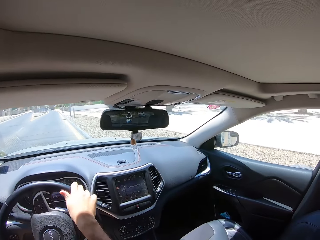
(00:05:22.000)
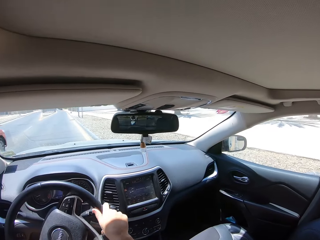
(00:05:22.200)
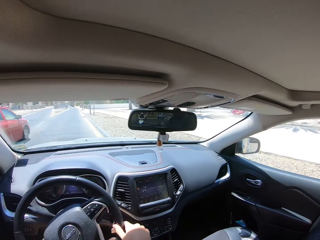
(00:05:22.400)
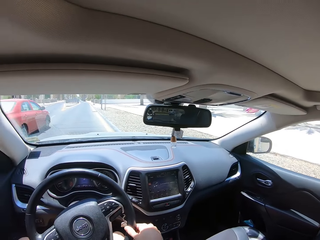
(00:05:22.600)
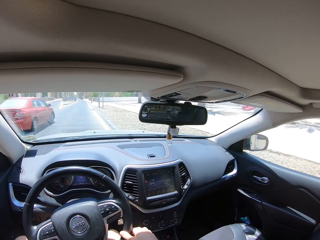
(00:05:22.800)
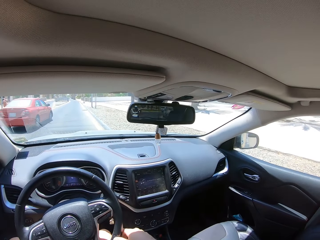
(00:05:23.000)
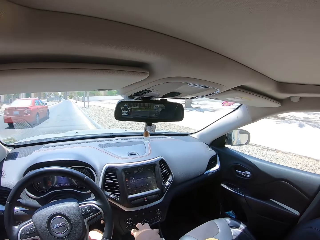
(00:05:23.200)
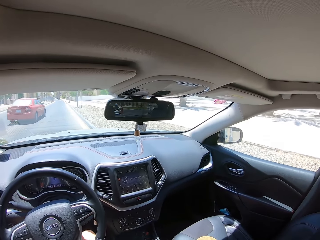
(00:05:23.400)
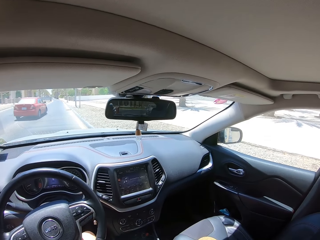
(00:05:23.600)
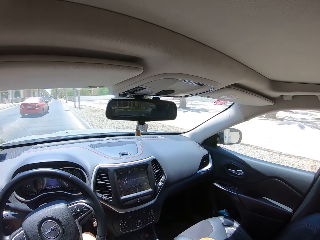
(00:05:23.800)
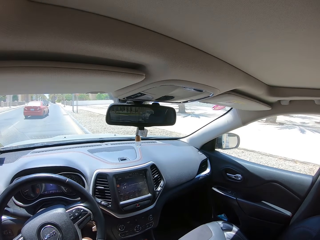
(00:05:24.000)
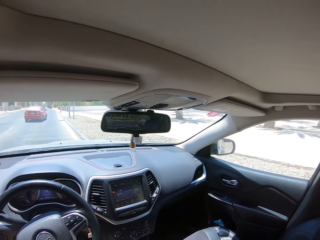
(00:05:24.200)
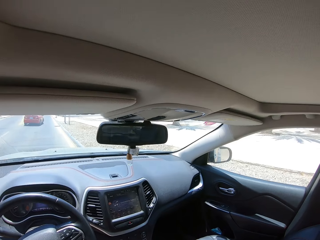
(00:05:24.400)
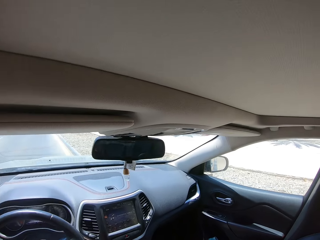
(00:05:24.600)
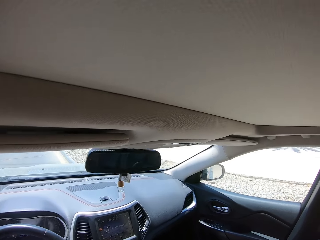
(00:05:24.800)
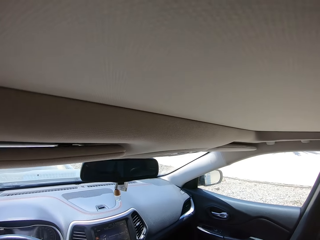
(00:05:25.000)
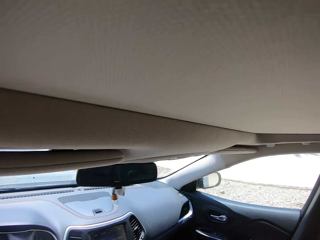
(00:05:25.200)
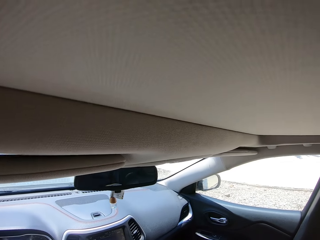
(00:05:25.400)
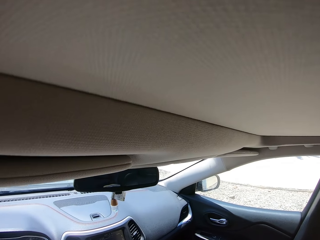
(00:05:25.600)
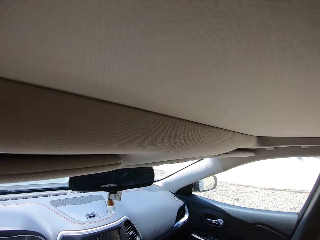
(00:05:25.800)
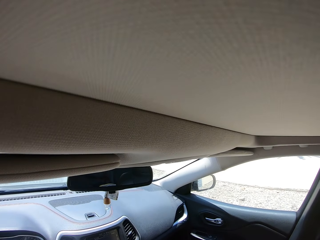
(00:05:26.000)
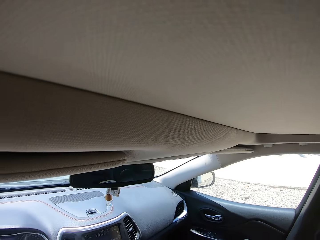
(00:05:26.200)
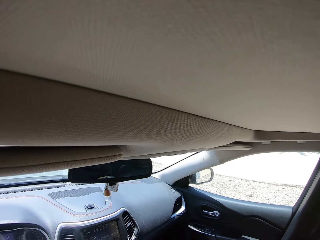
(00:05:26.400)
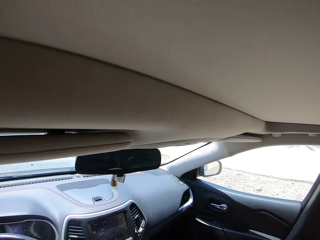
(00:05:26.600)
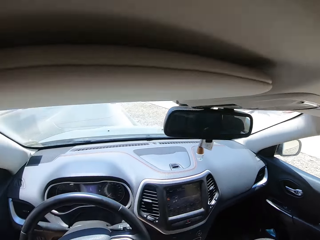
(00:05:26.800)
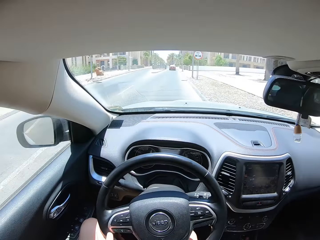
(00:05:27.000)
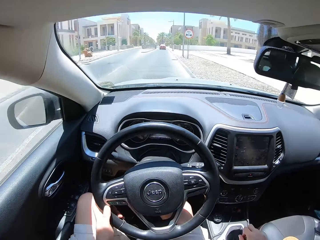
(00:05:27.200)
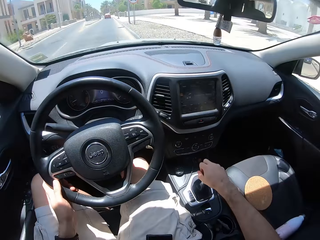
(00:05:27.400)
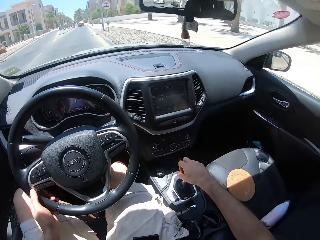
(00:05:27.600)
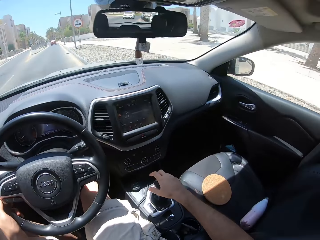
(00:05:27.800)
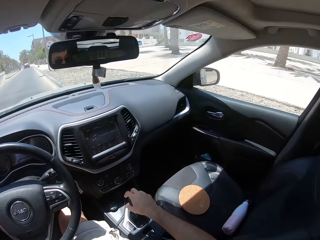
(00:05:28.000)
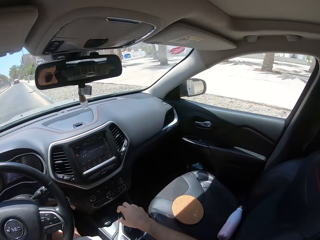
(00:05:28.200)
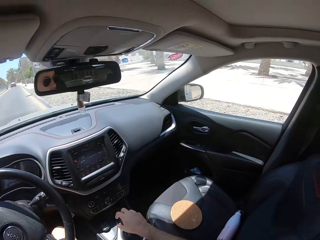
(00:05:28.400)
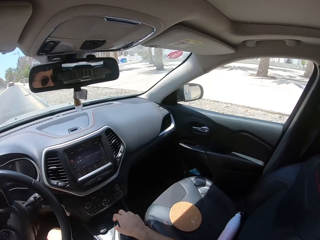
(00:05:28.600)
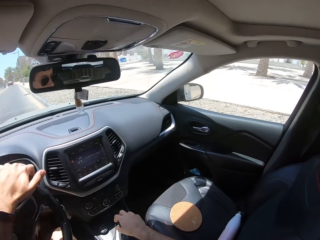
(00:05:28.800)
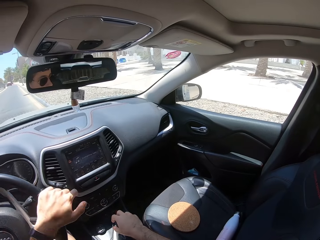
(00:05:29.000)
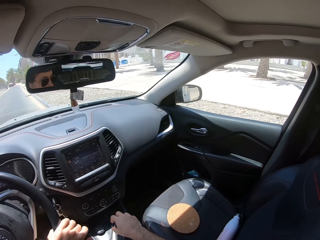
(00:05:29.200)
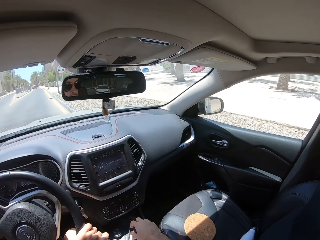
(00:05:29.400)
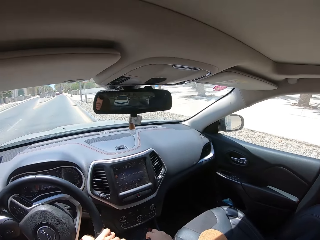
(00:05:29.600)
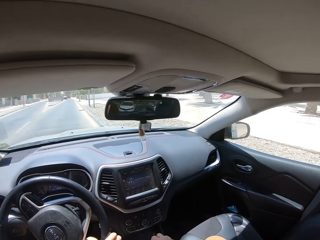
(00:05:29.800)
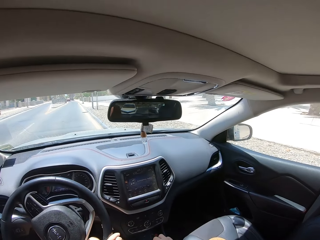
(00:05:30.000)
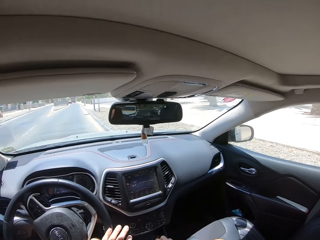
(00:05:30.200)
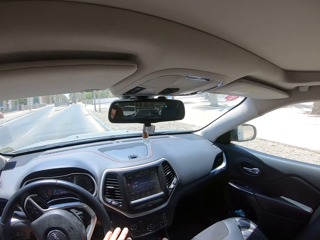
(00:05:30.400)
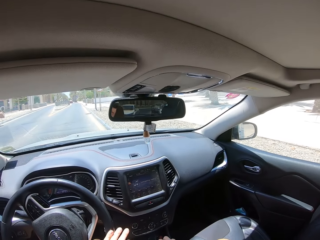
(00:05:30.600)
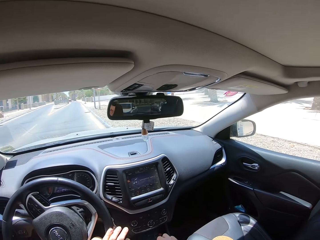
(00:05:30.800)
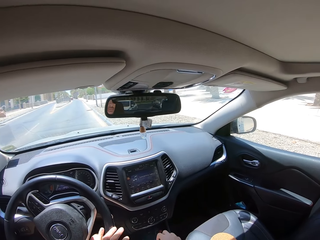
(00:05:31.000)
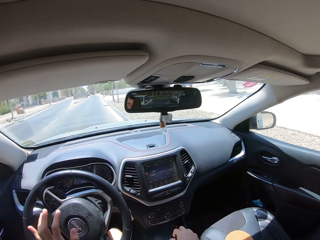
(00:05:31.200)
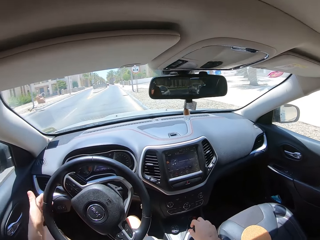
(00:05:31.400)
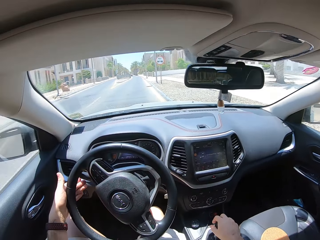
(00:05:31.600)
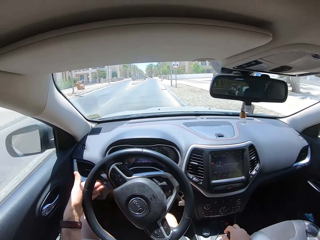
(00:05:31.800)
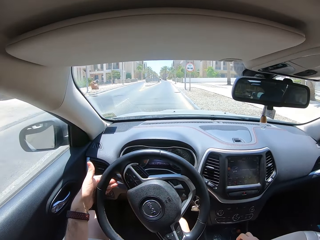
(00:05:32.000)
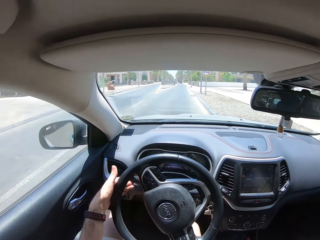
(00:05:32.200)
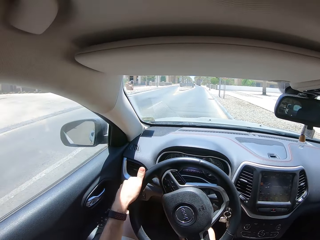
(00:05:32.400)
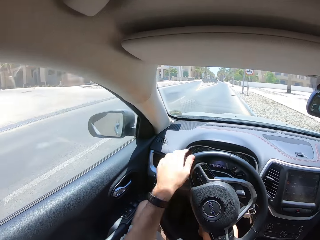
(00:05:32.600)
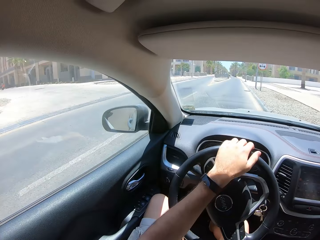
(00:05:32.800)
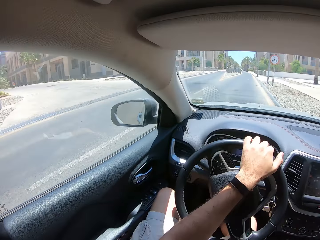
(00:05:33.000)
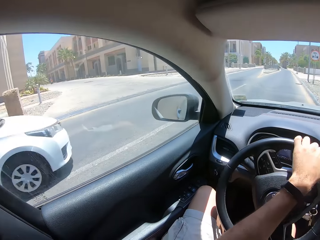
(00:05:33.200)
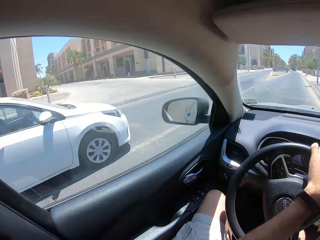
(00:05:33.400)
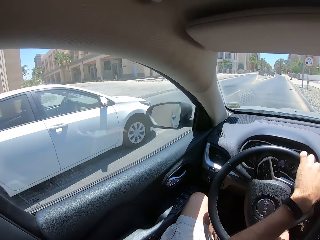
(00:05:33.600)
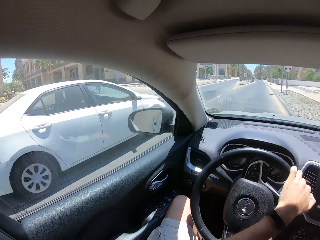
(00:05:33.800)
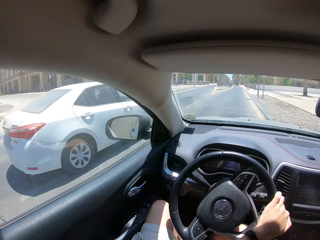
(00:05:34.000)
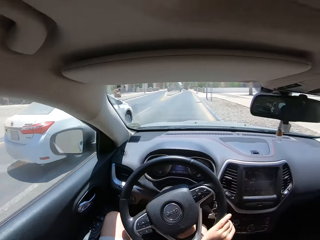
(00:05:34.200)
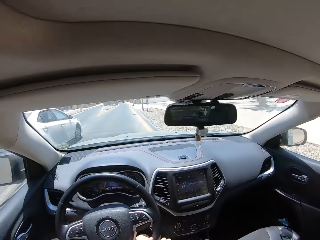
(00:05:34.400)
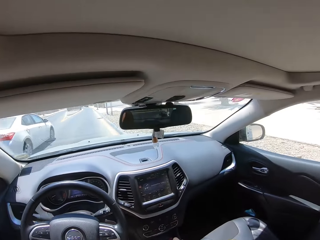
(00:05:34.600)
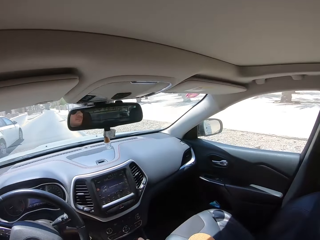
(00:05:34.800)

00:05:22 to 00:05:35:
The camera wearer stops the car. They change the car gear. They park the car and reverse the car.

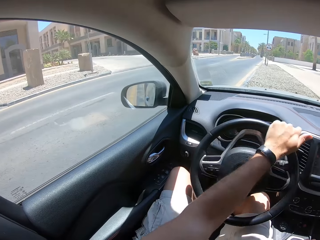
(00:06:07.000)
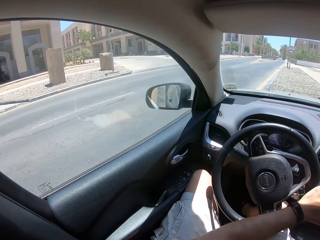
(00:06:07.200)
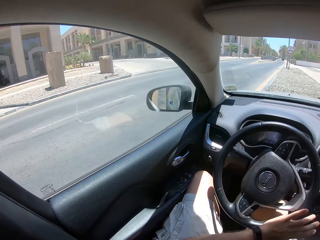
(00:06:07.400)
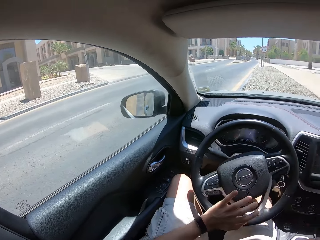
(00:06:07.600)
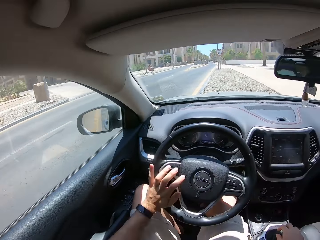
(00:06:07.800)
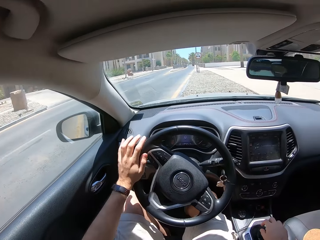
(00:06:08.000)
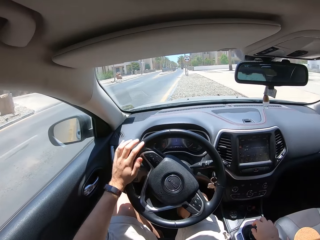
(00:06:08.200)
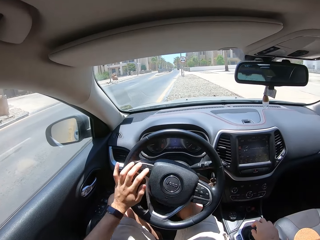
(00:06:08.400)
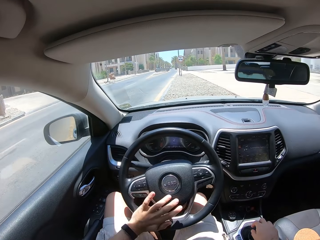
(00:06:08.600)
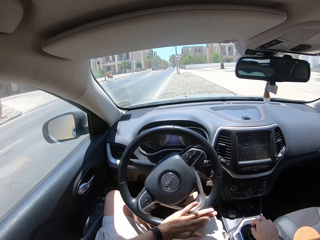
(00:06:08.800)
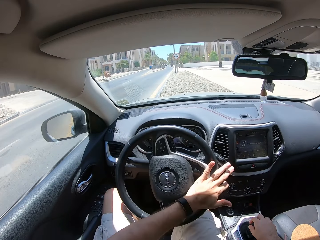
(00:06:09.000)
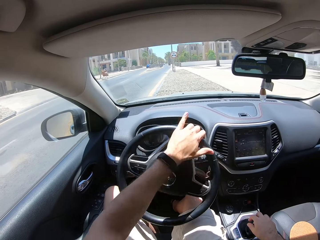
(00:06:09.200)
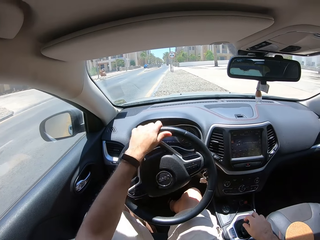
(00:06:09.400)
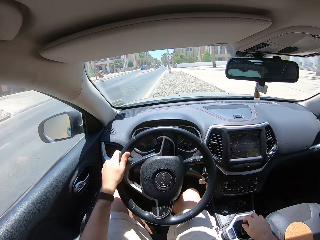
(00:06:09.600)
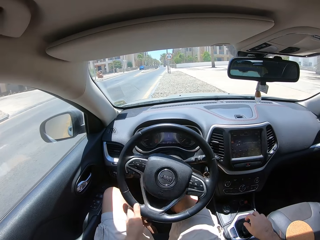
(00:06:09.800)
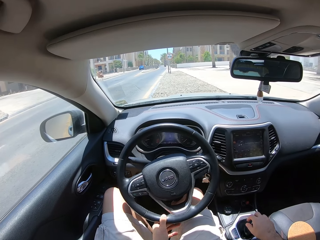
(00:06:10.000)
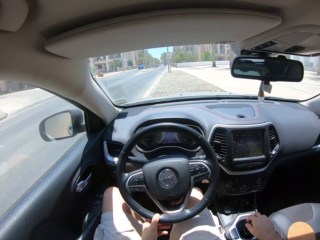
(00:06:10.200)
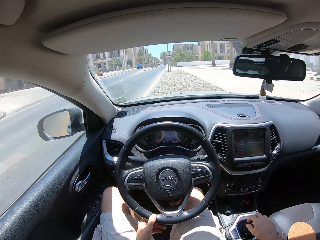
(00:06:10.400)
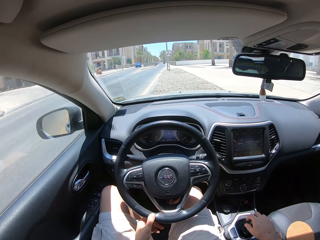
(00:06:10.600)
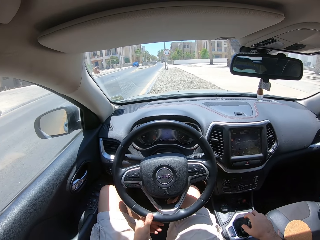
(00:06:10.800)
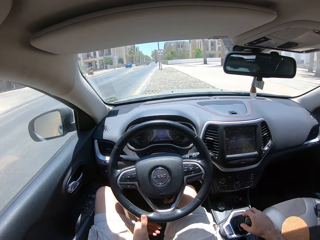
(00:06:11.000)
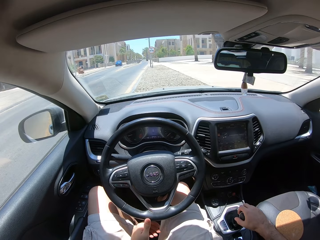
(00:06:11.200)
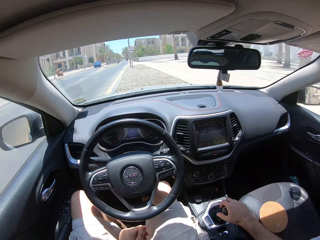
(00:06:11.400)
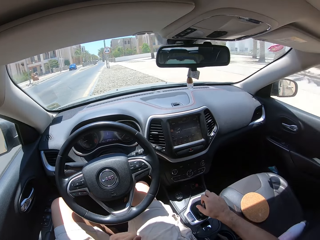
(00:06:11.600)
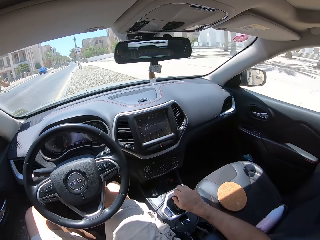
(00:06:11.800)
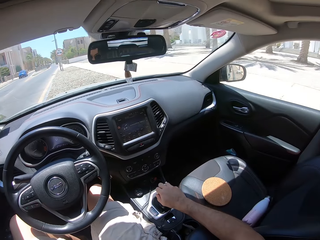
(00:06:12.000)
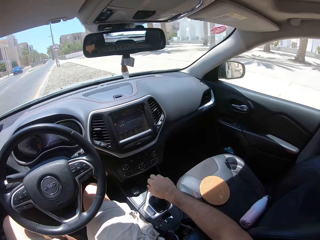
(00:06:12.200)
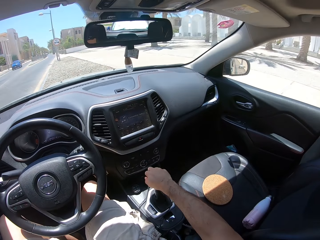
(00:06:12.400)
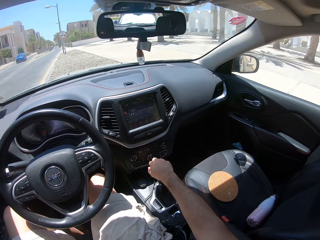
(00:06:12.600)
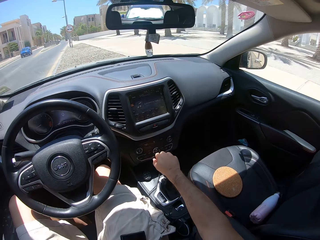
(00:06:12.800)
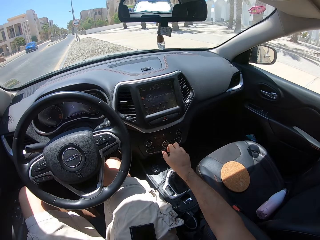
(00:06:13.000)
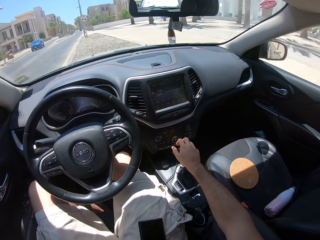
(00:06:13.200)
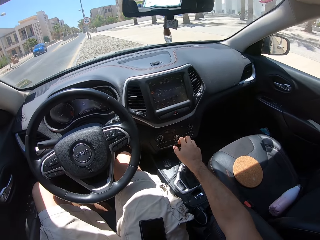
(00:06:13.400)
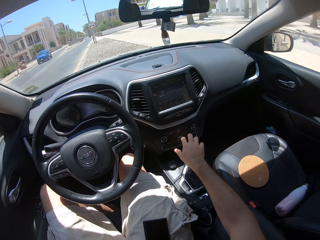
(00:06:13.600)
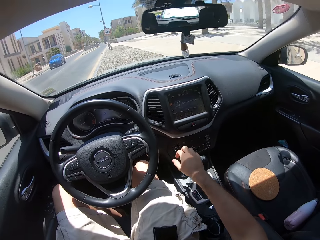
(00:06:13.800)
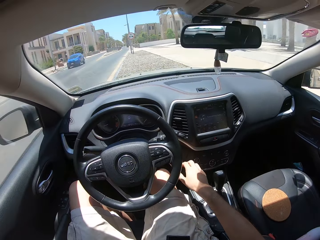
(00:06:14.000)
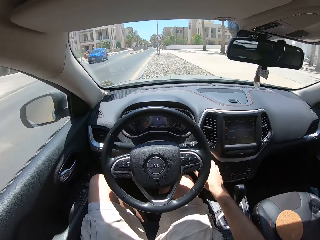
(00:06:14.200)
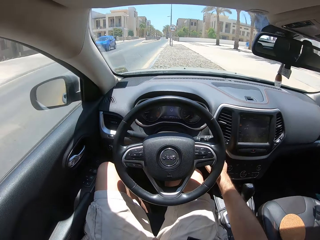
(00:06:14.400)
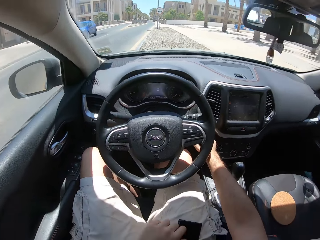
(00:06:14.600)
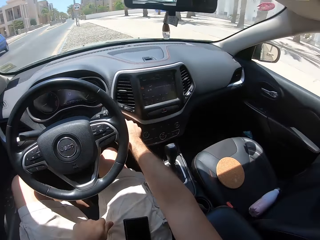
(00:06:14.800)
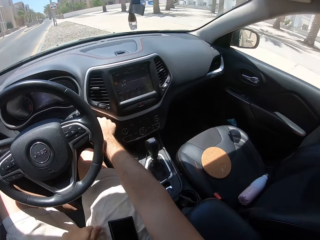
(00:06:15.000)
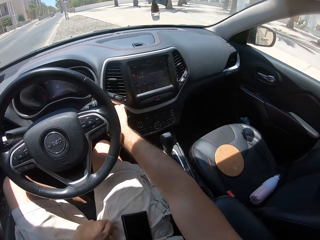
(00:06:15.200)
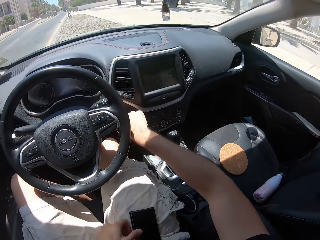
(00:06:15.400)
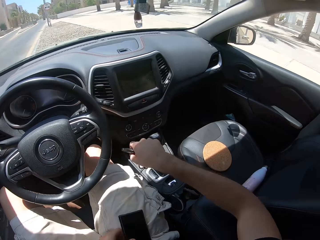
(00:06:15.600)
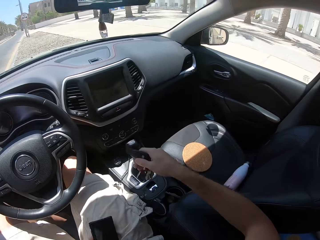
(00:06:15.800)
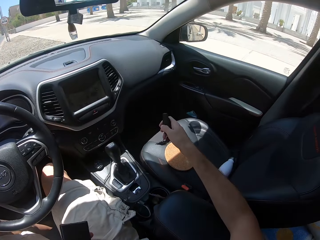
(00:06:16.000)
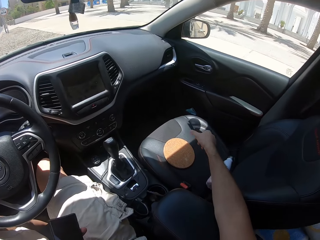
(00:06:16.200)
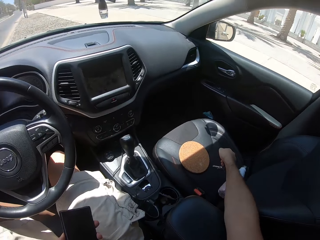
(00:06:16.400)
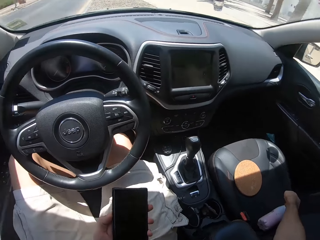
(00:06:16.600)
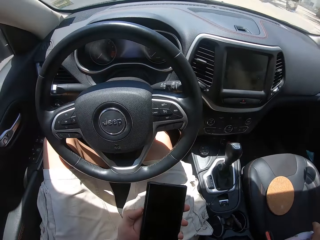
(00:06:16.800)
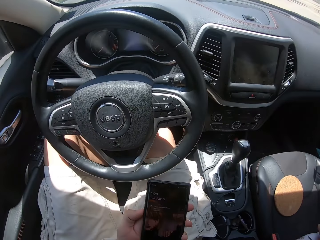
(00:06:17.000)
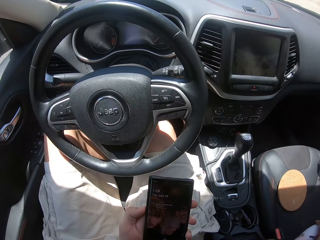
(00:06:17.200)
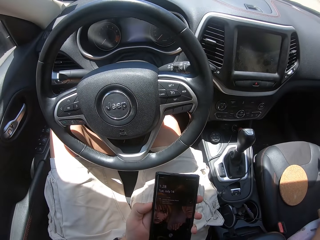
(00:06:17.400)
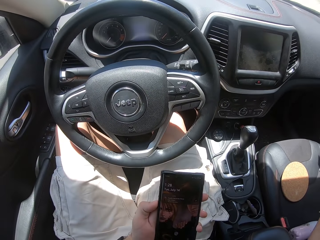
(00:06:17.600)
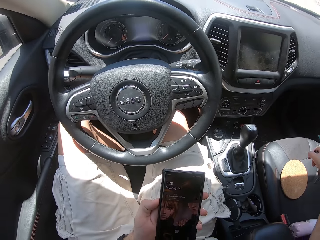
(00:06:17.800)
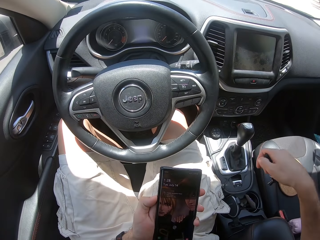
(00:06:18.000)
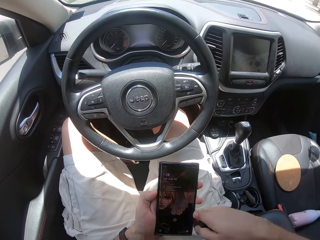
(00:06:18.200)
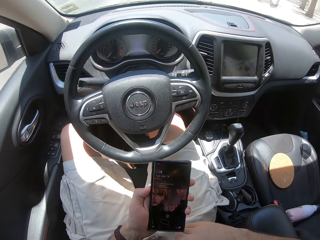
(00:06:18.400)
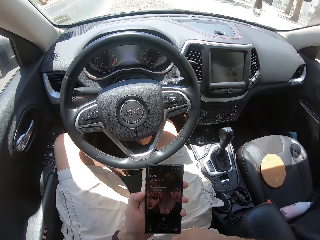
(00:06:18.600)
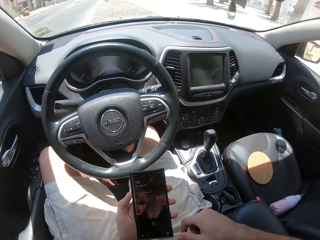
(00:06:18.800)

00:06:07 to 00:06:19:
The camera wearer moves the car forward. They stop the car, shift the gear, pull the car keys, and pick up the water bottle.
